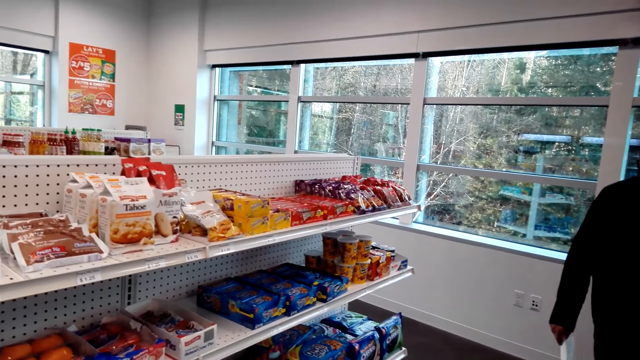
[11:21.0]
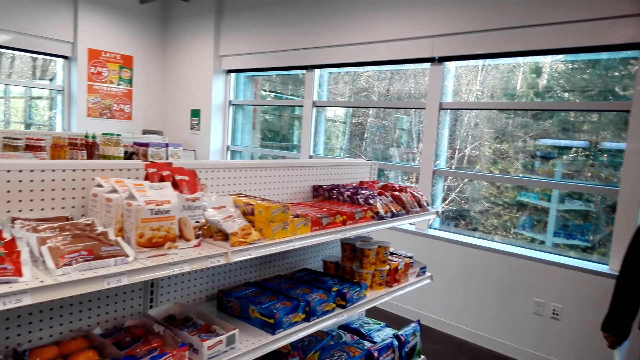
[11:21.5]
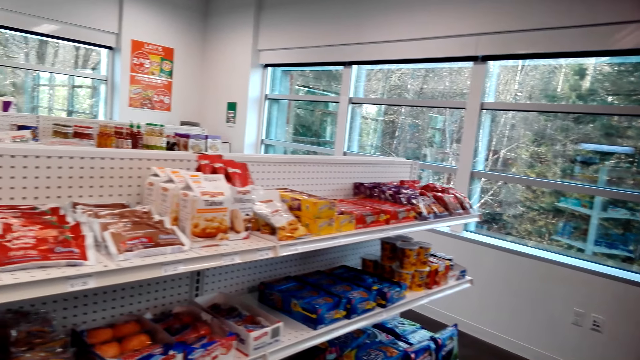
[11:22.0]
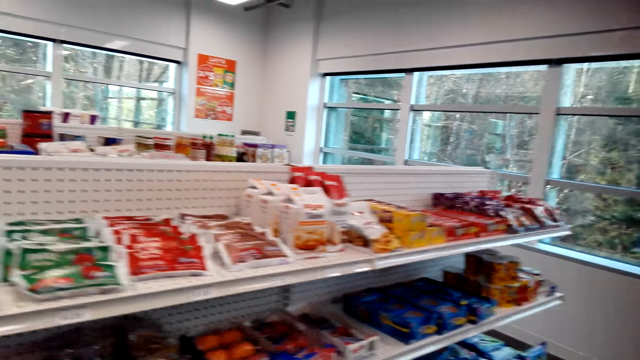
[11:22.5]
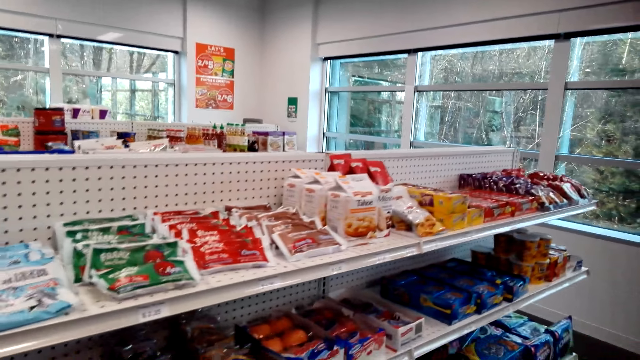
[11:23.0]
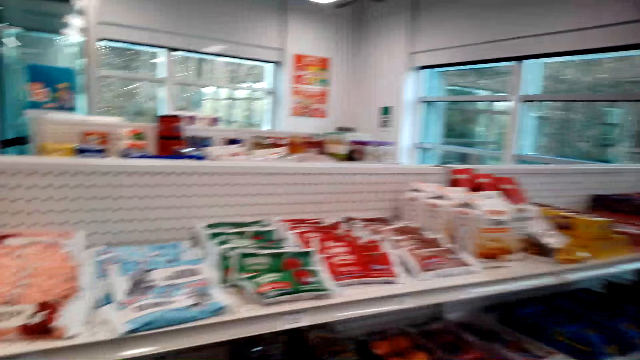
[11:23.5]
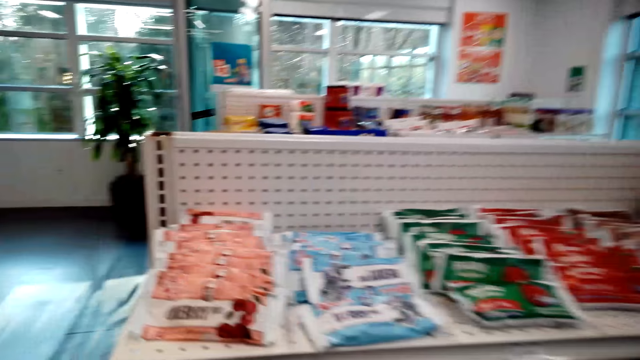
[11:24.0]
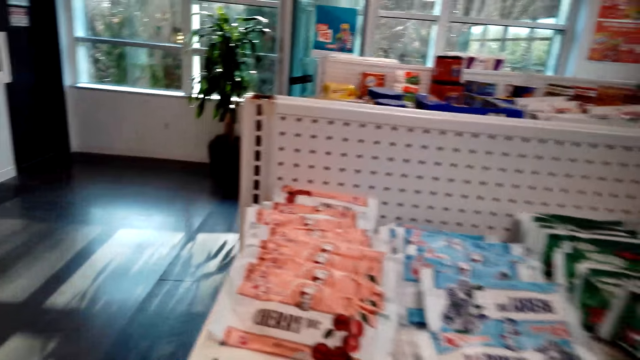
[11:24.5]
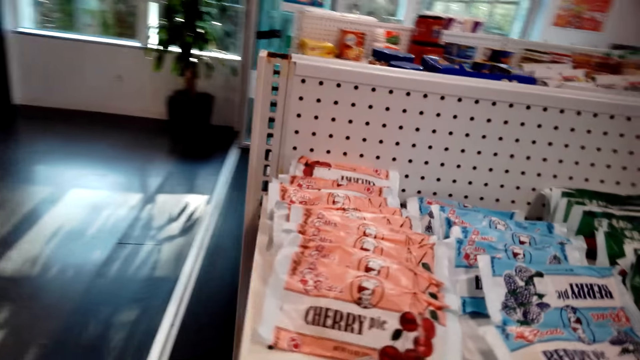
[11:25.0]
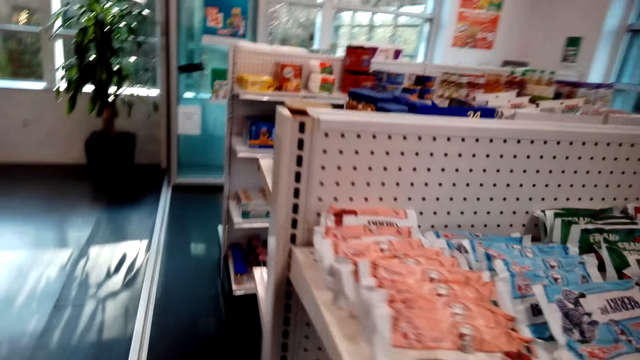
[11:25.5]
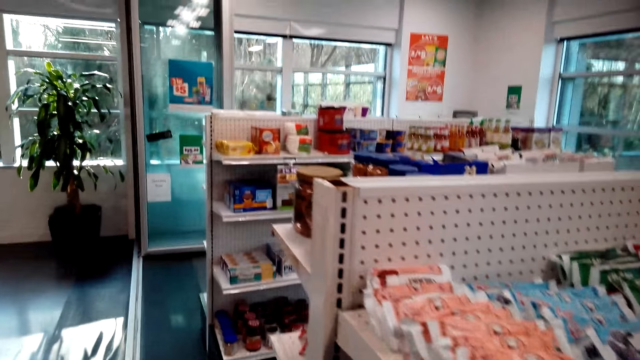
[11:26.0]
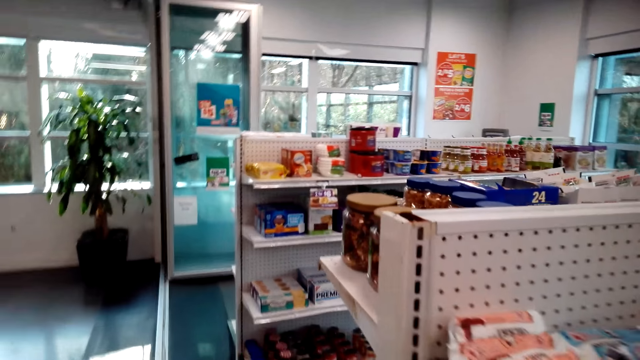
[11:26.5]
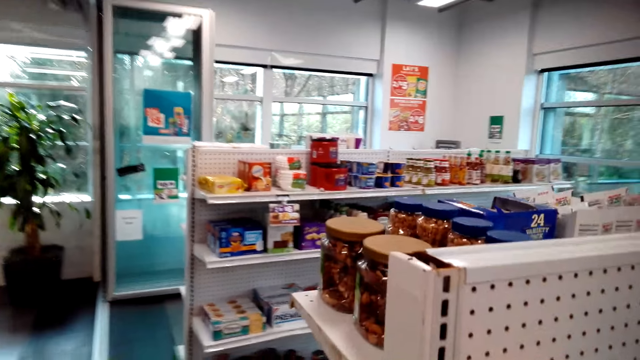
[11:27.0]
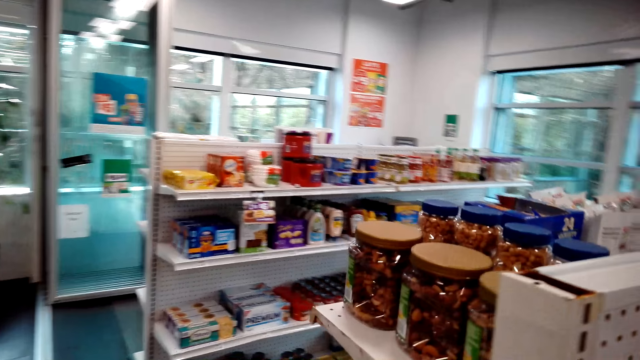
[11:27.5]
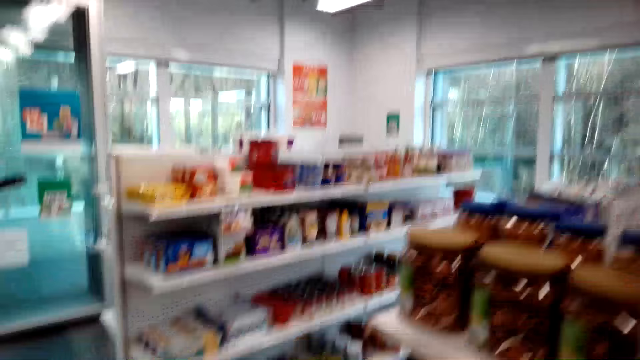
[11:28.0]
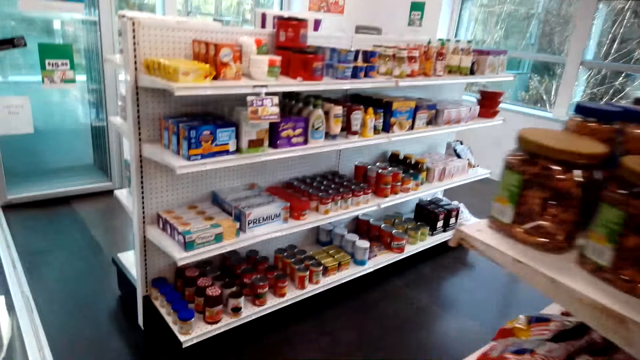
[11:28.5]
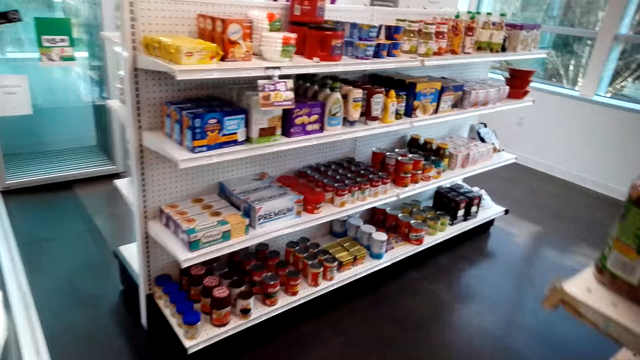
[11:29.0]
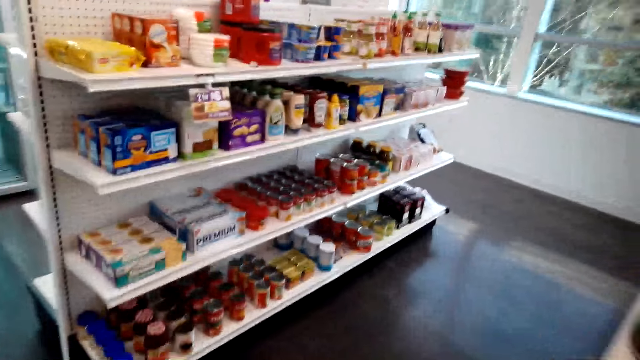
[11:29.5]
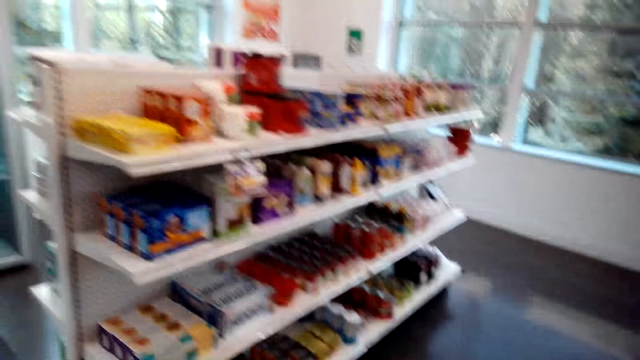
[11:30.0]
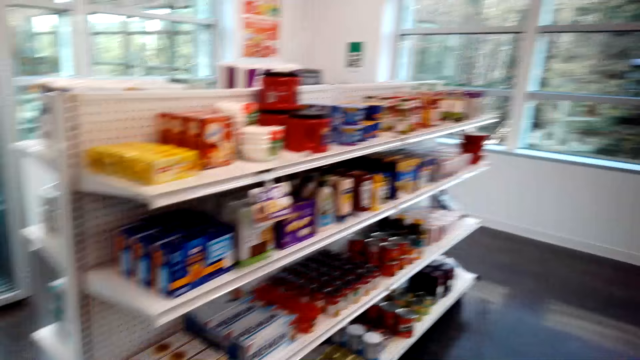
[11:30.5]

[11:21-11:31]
The camera wearer looks around.

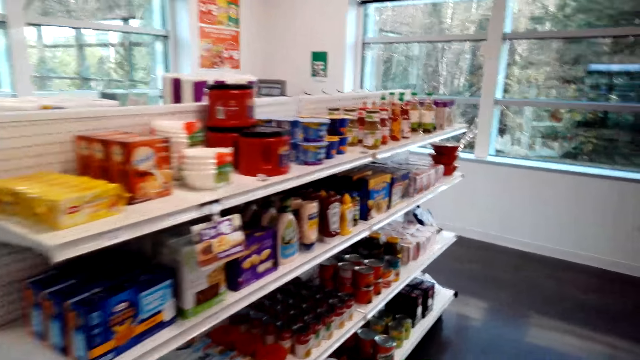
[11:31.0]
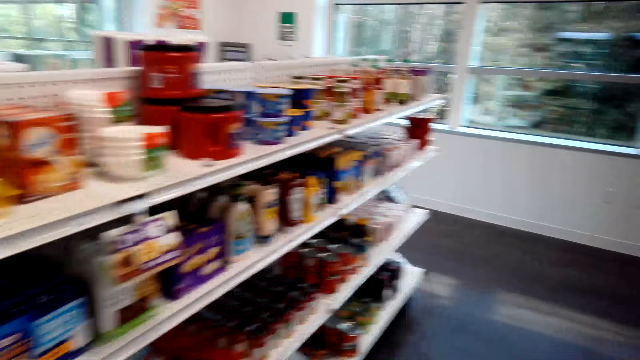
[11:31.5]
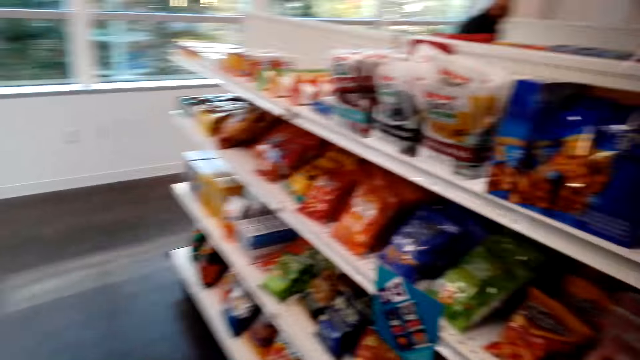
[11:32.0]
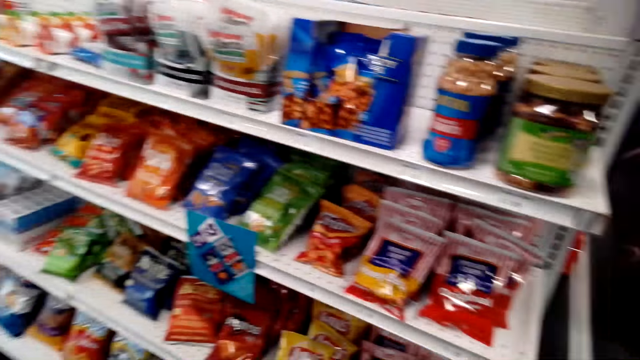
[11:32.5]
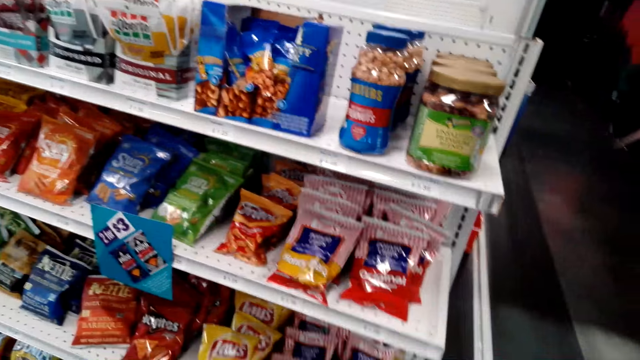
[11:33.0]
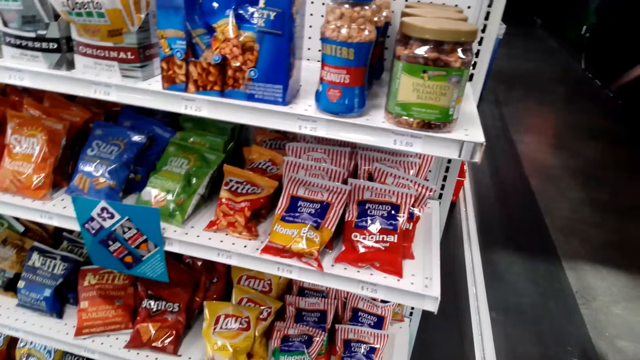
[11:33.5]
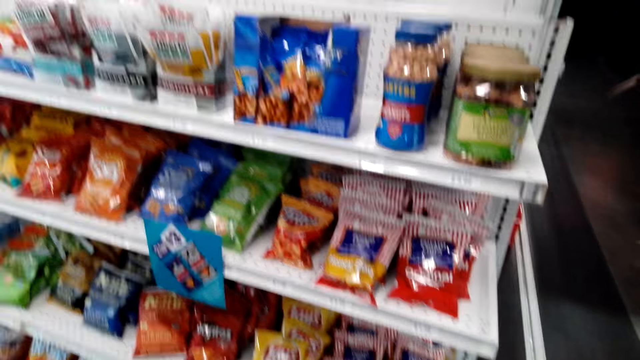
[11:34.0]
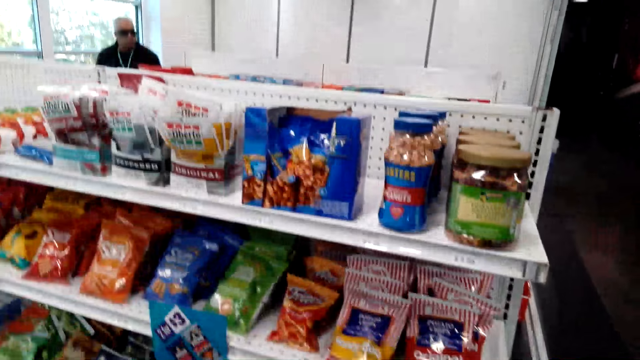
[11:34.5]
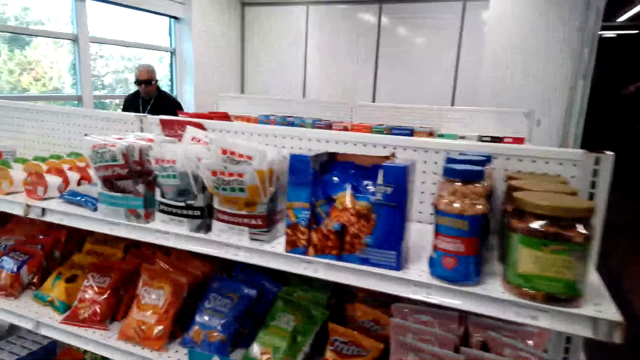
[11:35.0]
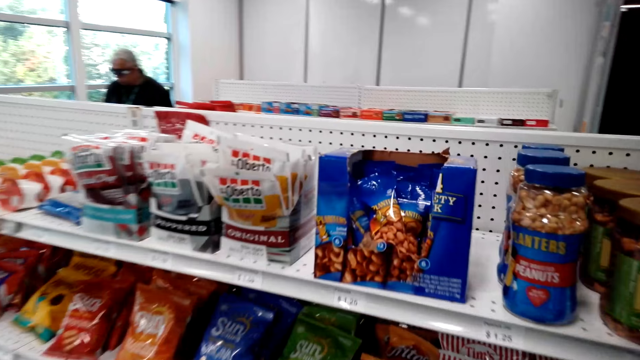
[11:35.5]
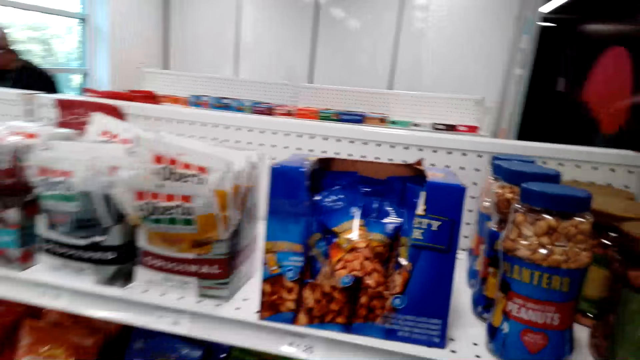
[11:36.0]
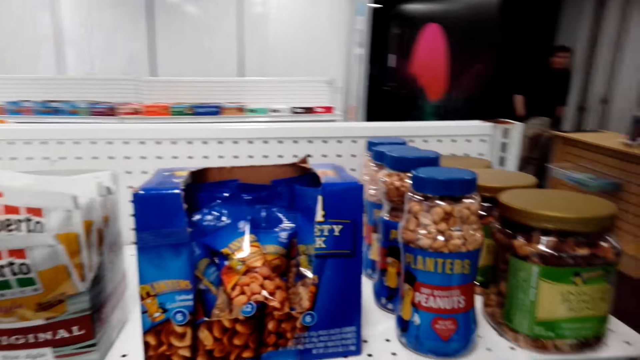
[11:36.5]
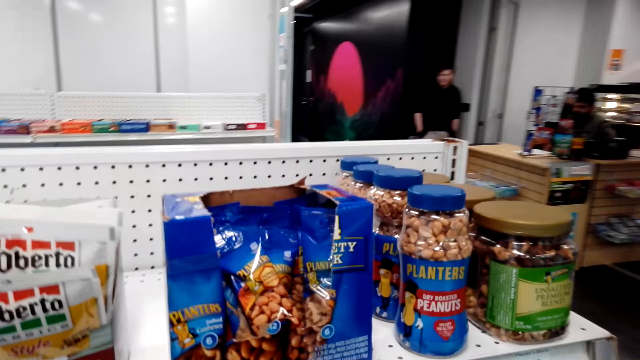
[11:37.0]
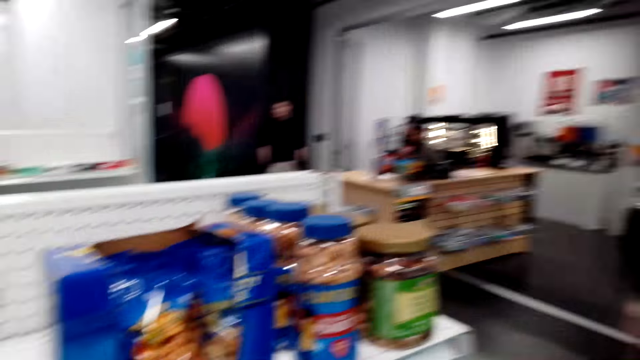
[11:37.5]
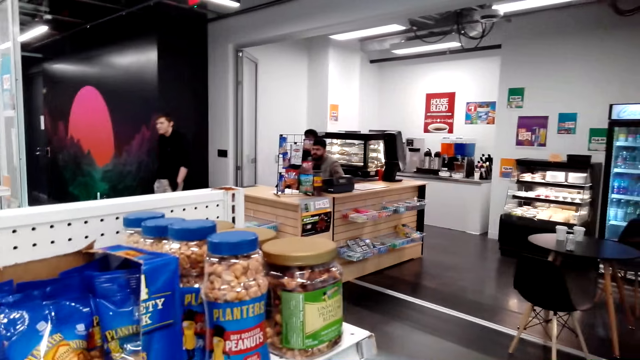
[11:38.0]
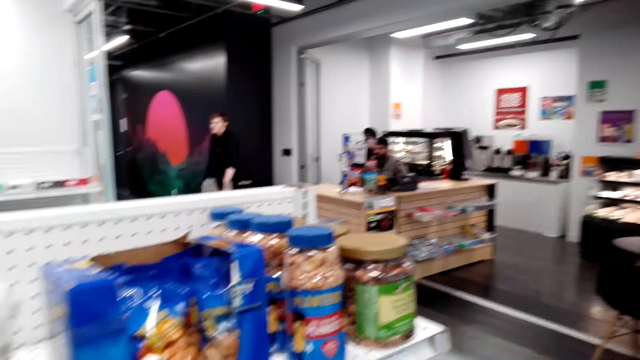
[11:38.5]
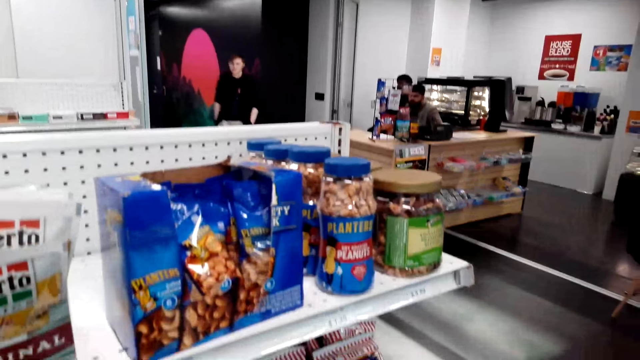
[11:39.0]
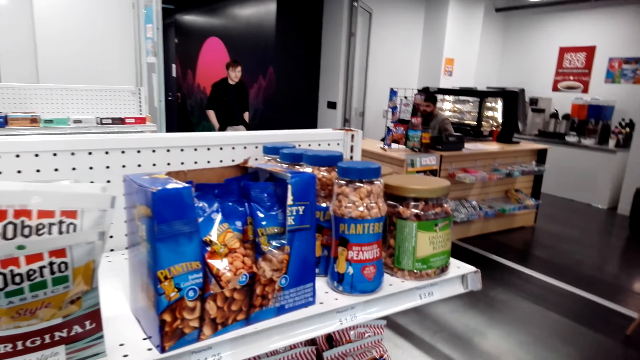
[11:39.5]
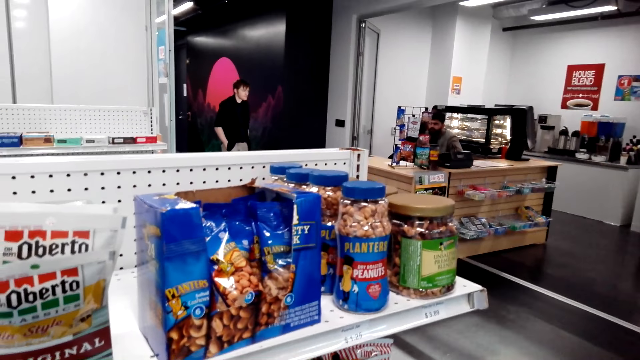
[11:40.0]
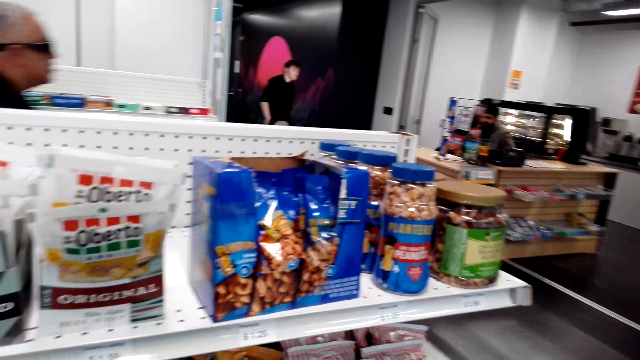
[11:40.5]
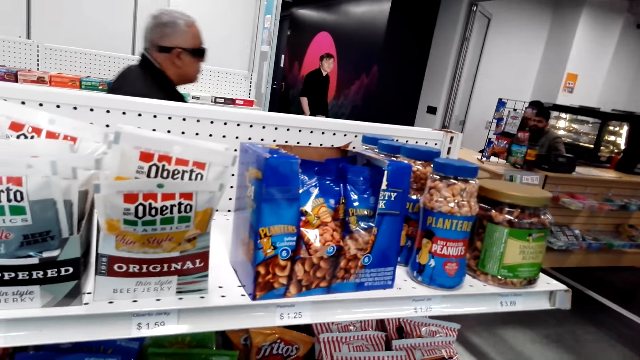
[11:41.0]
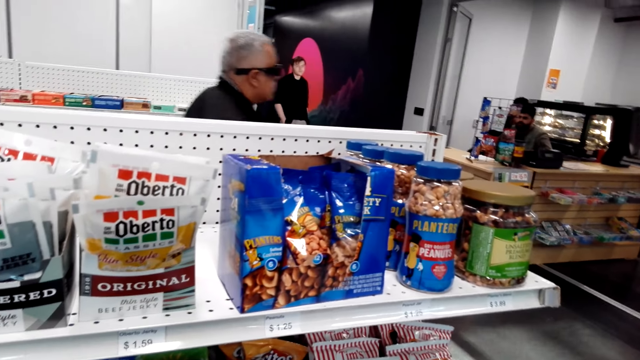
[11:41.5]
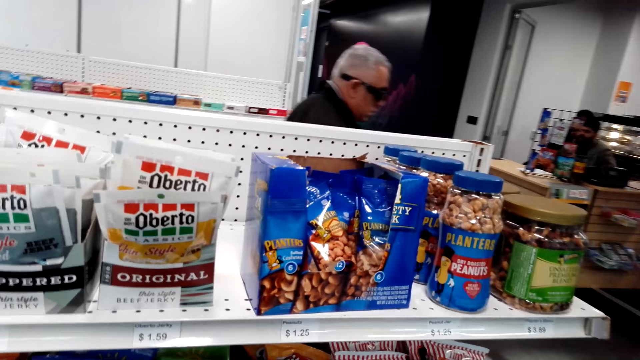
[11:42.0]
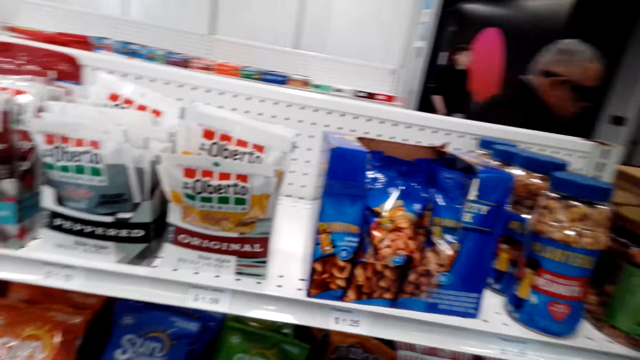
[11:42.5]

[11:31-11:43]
The camera wearer walks around. They look around.
